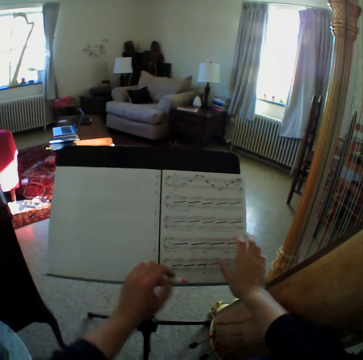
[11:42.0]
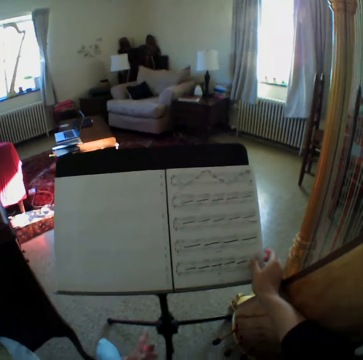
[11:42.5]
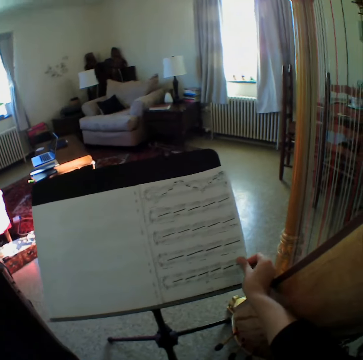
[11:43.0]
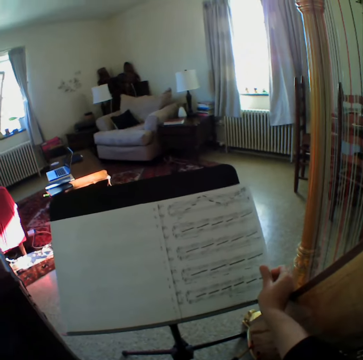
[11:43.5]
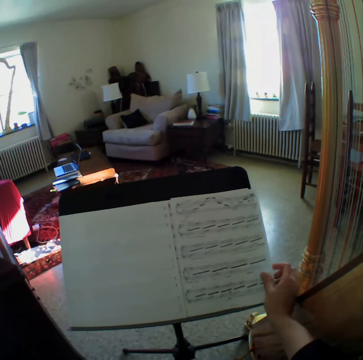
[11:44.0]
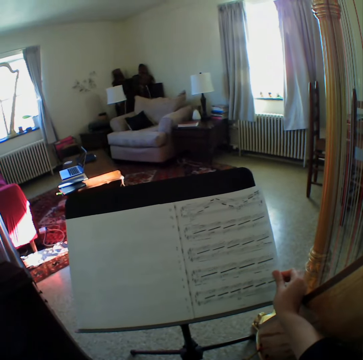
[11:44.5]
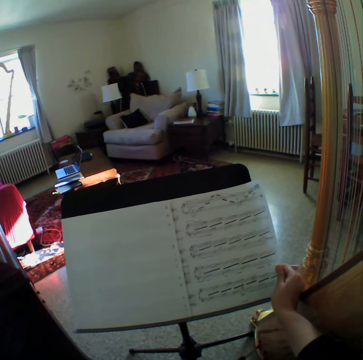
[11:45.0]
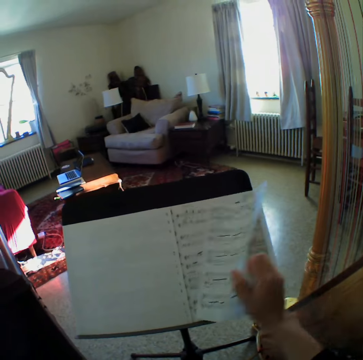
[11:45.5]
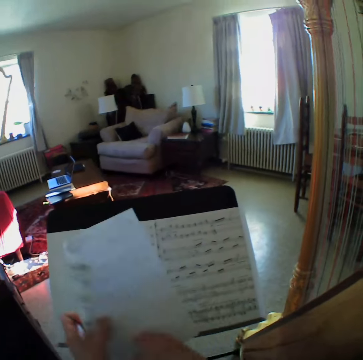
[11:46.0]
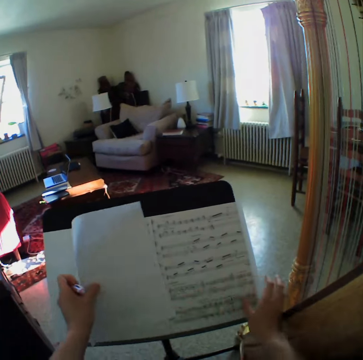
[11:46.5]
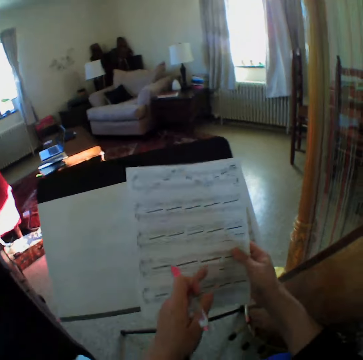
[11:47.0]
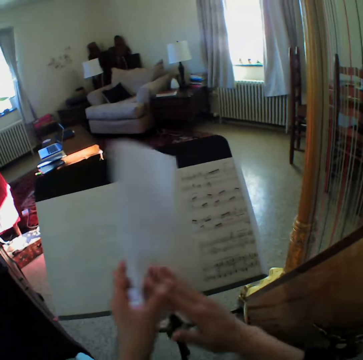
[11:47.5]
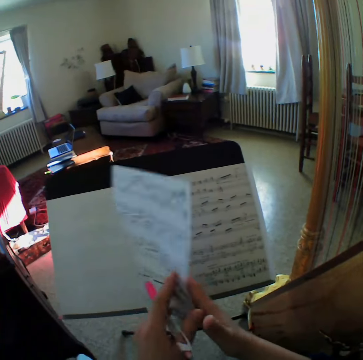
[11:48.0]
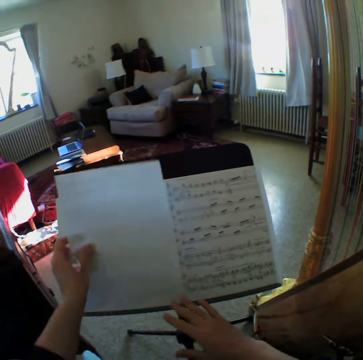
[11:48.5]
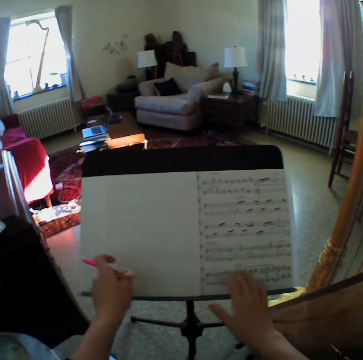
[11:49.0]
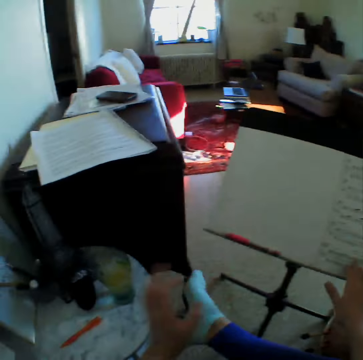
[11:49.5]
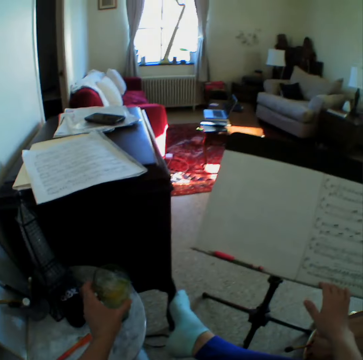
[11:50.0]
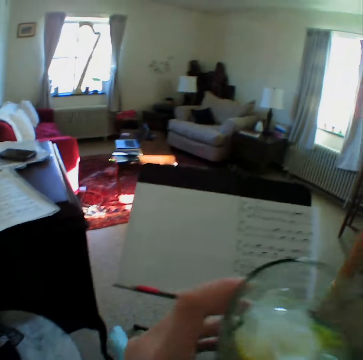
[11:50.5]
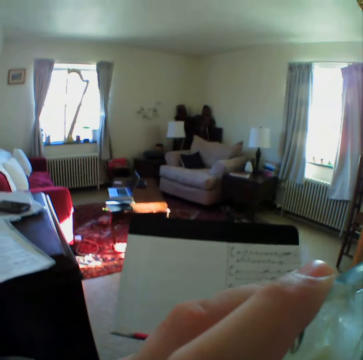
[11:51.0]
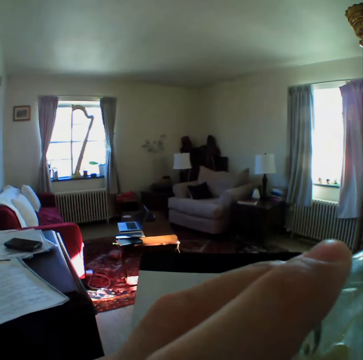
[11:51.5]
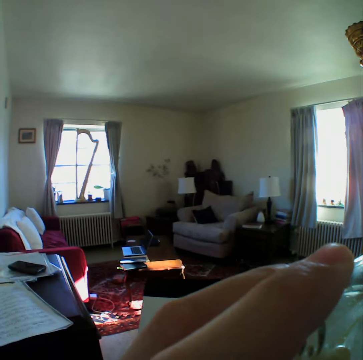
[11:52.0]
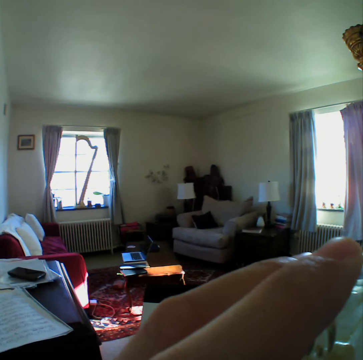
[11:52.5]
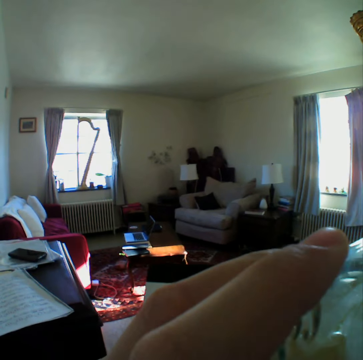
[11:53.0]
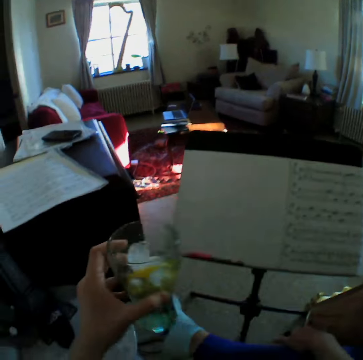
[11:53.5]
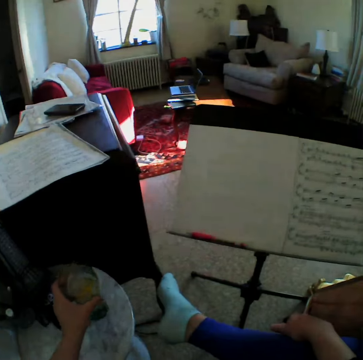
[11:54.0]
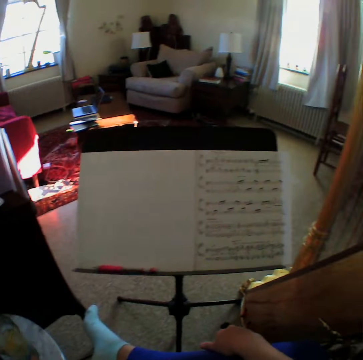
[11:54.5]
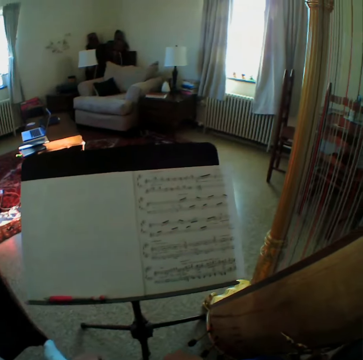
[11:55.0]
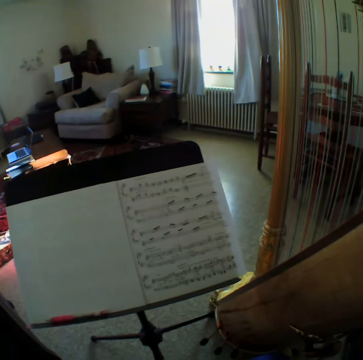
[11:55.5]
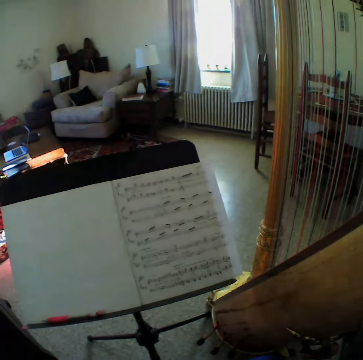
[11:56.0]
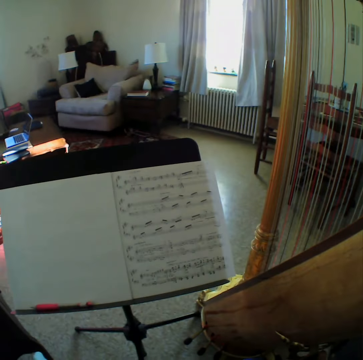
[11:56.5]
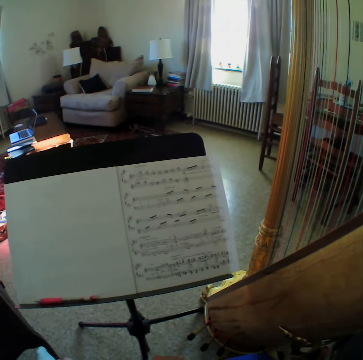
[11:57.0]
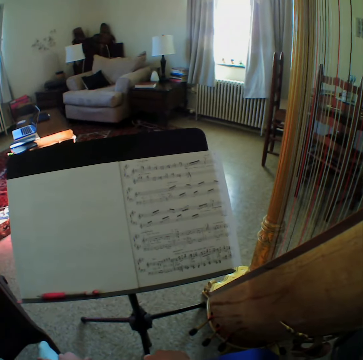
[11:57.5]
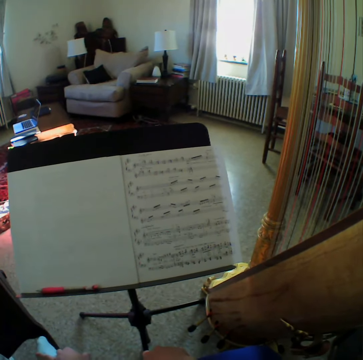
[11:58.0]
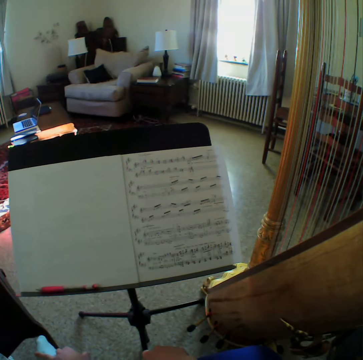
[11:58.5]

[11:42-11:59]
The camera wearer reads the music paper. They flip through another page. They read the music paper and turn the music paper. They put down the music paper and put down the pen. They pick up the glass. They carry the glass cup. They drink the water from the cup. They put down the glass. They read the music paper.

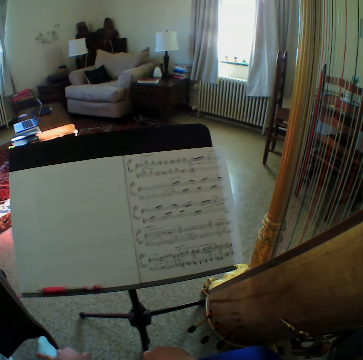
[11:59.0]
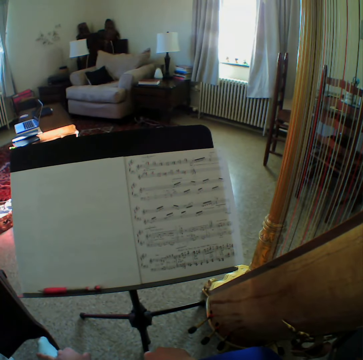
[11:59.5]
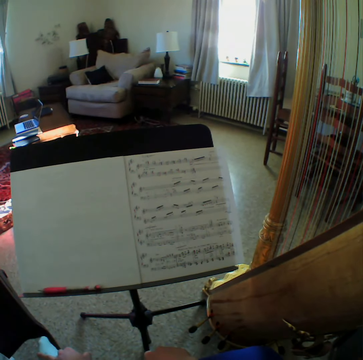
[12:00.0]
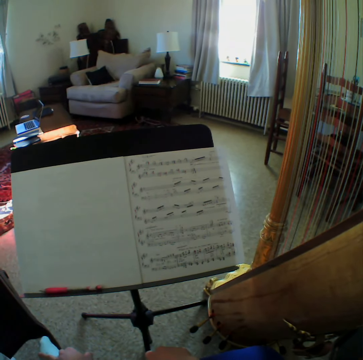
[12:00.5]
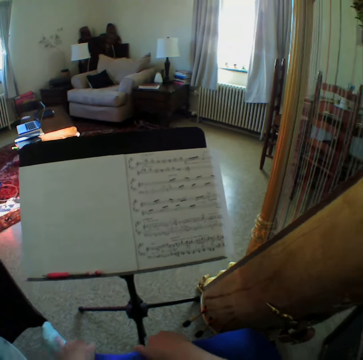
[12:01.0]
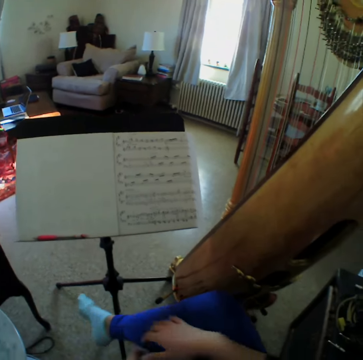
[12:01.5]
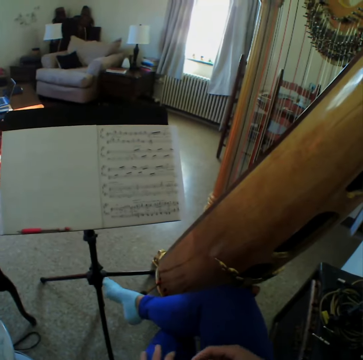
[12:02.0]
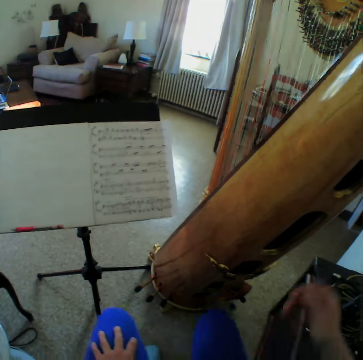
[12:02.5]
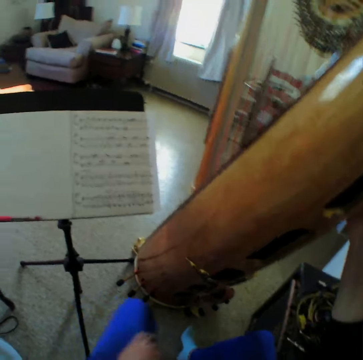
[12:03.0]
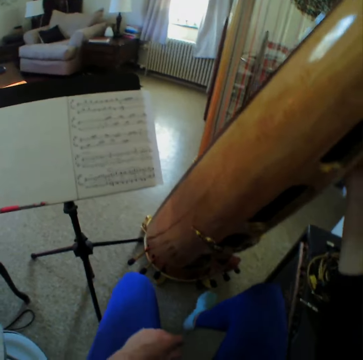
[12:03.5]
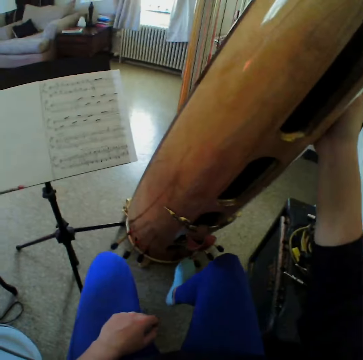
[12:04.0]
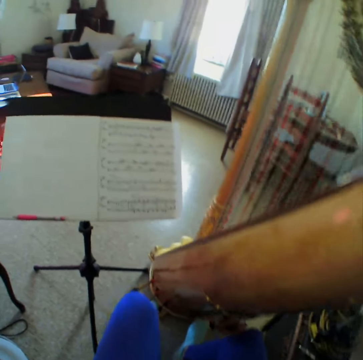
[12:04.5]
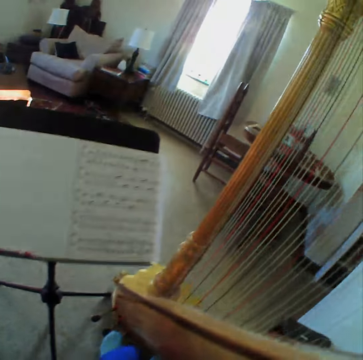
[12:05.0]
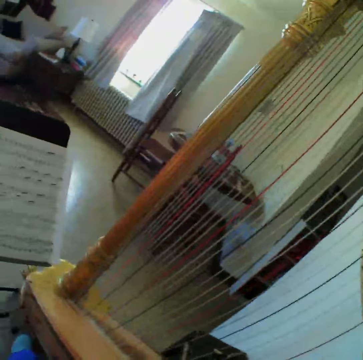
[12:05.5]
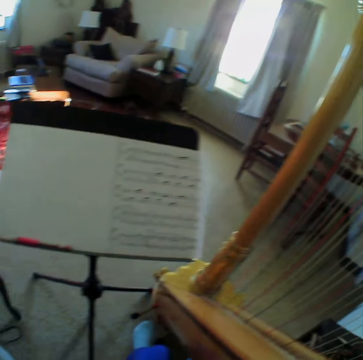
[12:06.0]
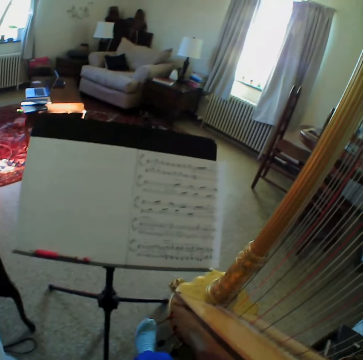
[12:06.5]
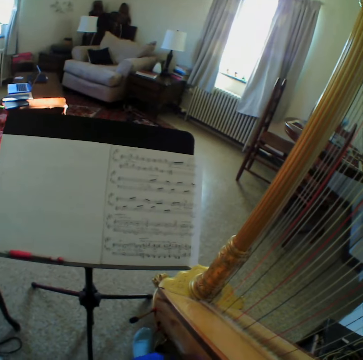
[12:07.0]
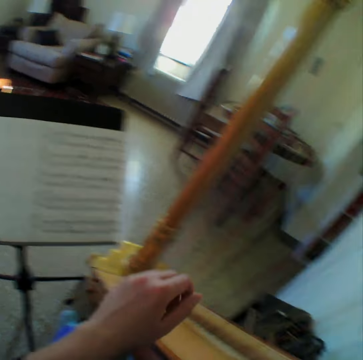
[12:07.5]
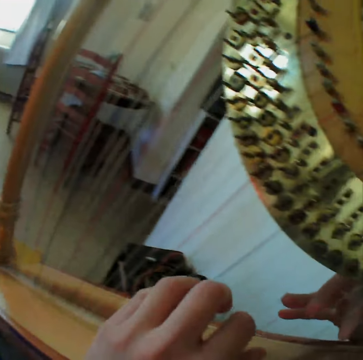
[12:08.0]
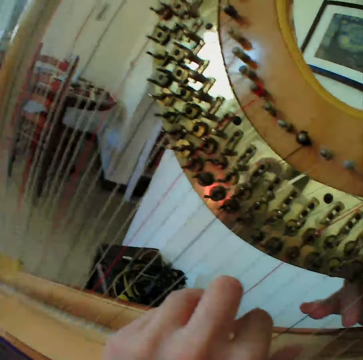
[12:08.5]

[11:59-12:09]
The camera wearer moves the leg. She holds the guitar and steps on the guitar. She adjusts the harp to her body. She reads the music paper.

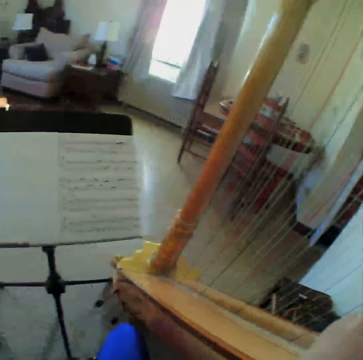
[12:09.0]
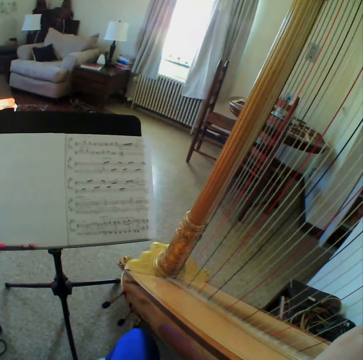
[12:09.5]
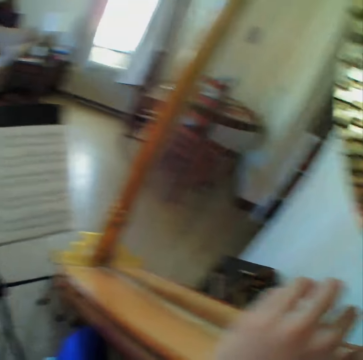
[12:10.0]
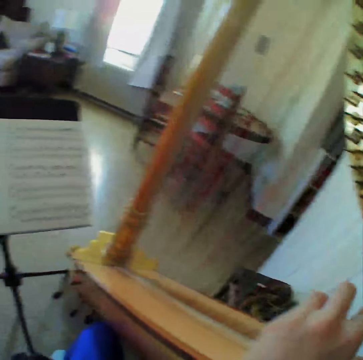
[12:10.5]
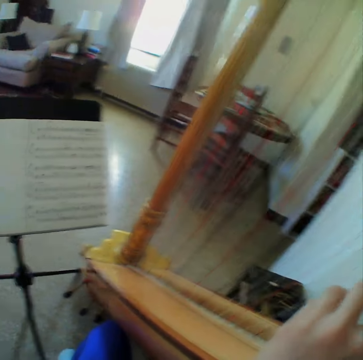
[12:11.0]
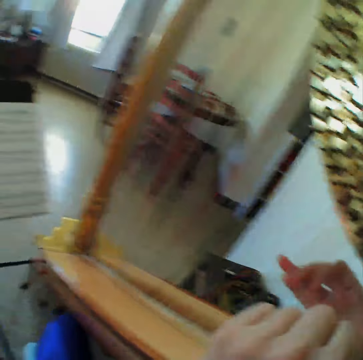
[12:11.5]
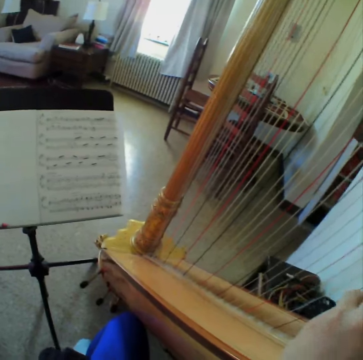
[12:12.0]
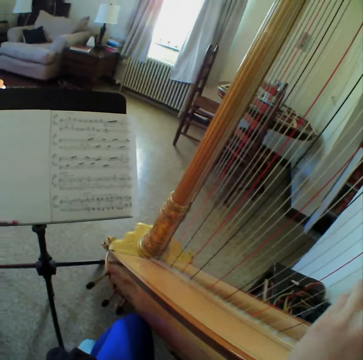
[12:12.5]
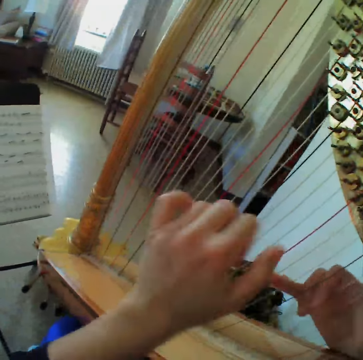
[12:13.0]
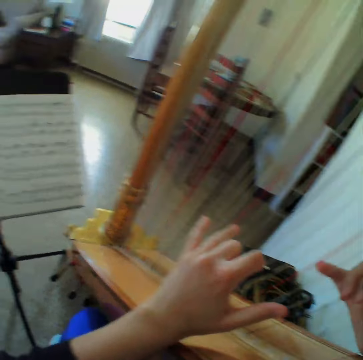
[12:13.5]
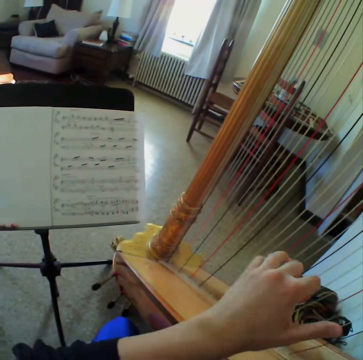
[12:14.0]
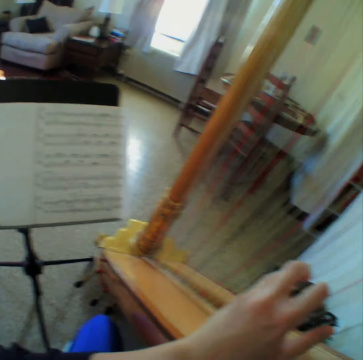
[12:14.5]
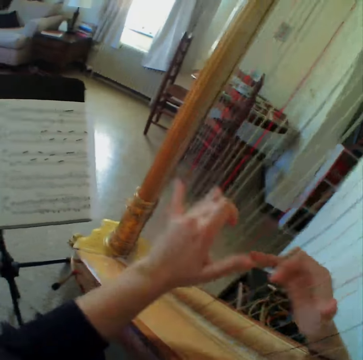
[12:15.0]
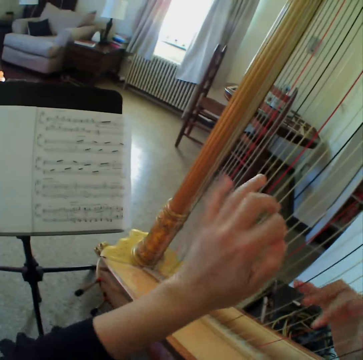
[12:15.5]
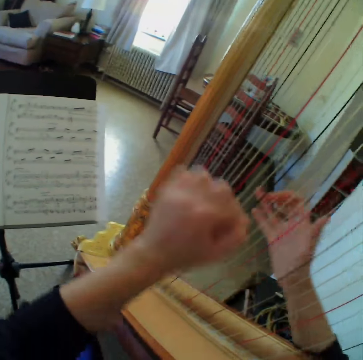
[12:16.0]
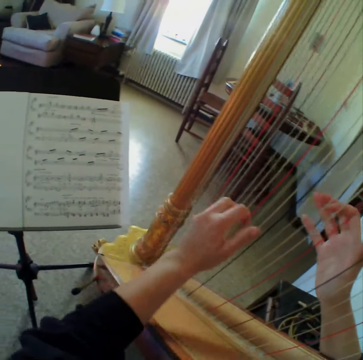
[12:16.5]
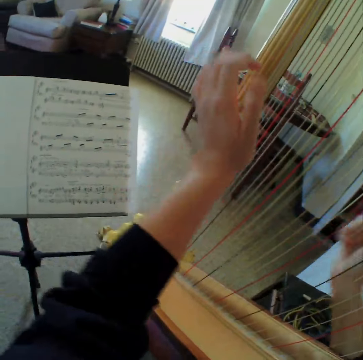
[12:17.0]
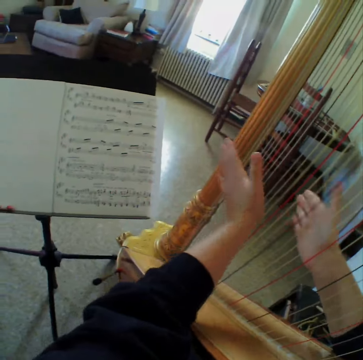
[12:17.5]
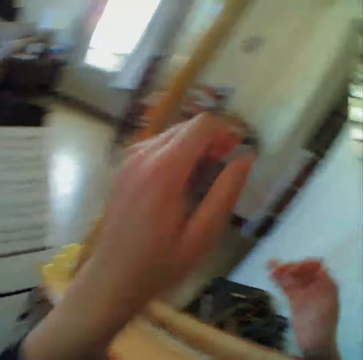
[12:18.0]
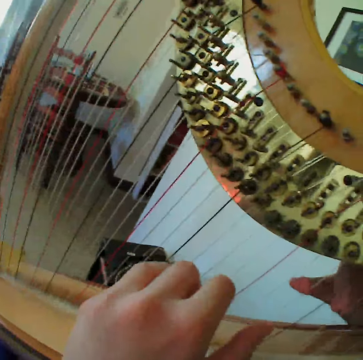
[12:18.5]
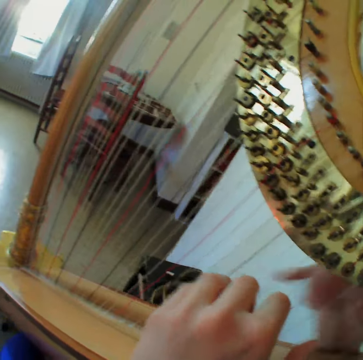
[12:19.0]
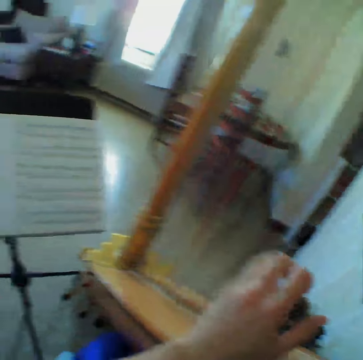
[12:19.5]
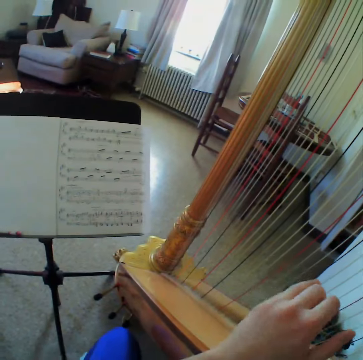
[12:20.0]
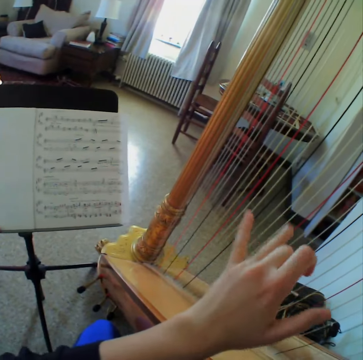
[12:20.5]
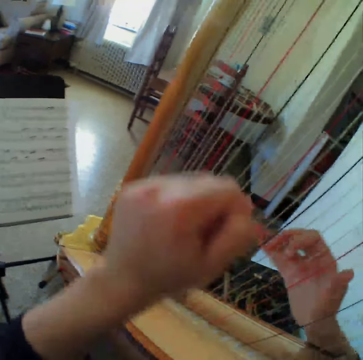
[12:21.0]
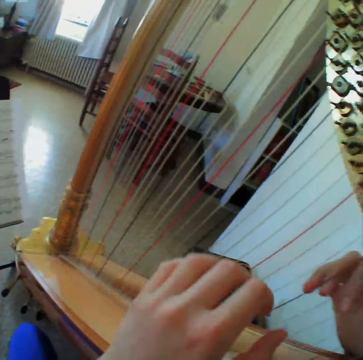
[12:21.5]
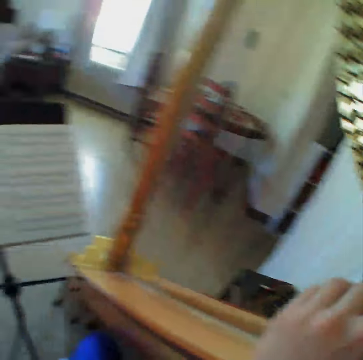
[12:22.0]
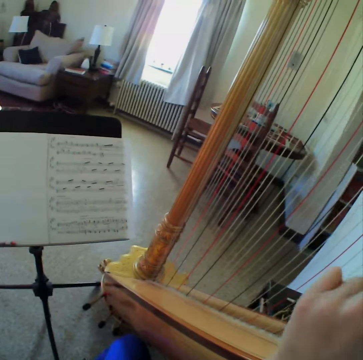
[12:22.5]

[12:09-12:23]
The camera wearer starts to play the harp or guitar again. They read the music paper. They play the guitar. They read the music paper. They play the guitar.
